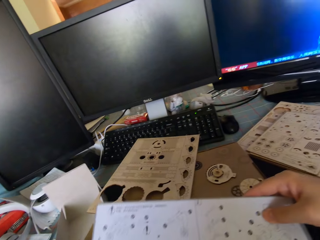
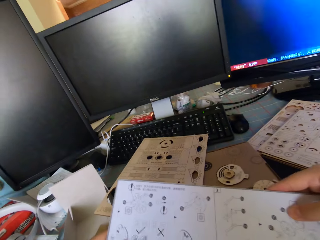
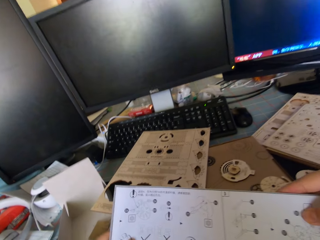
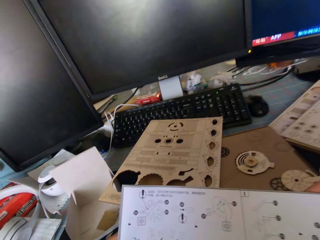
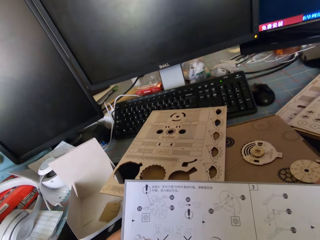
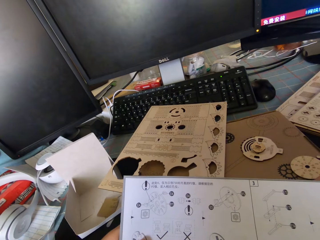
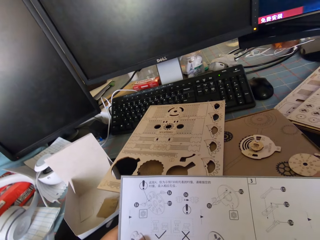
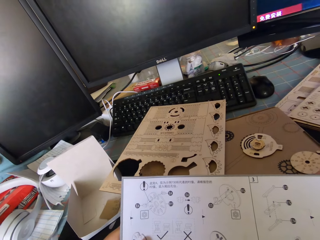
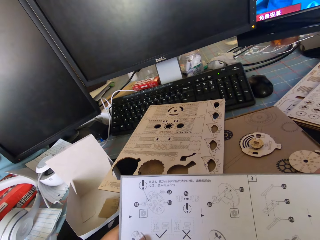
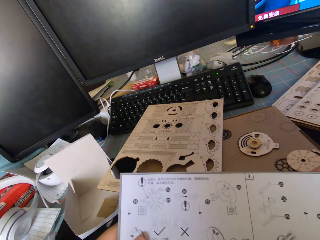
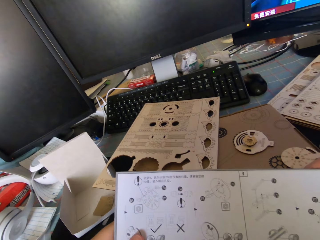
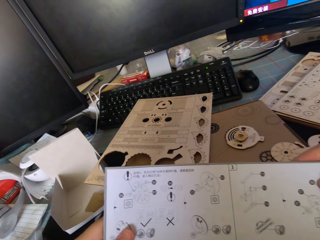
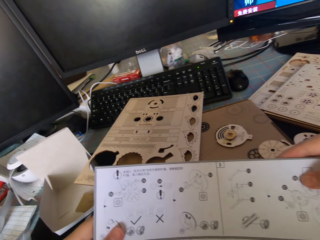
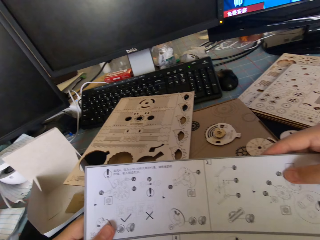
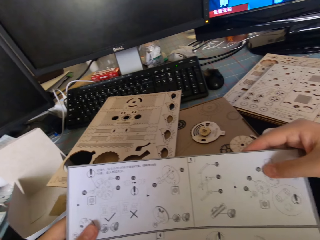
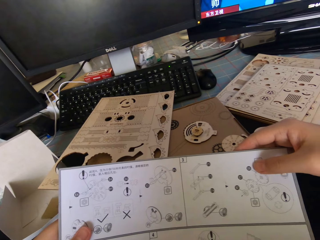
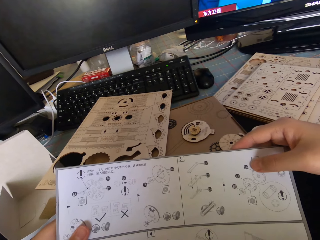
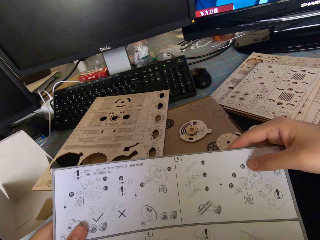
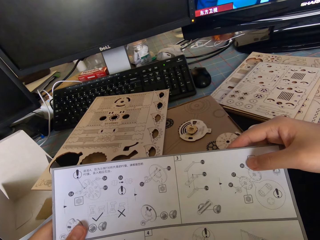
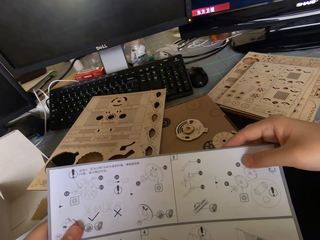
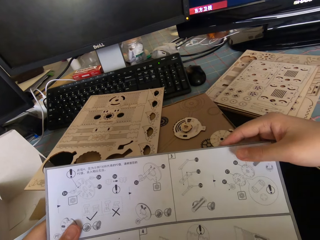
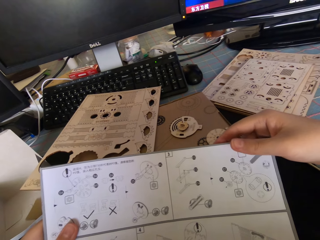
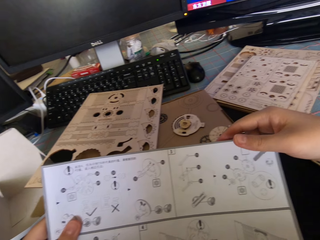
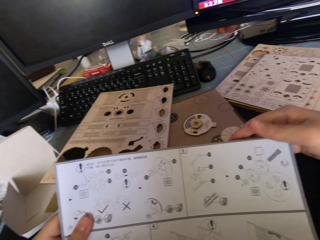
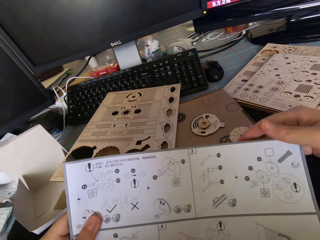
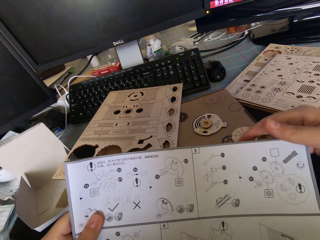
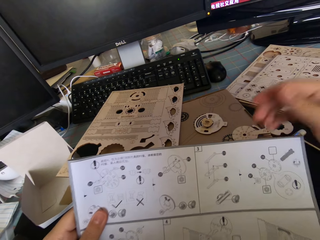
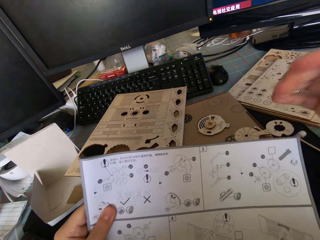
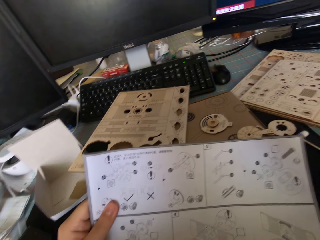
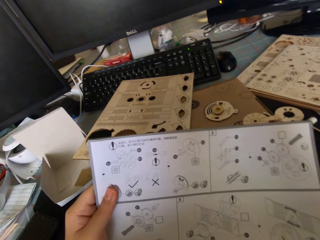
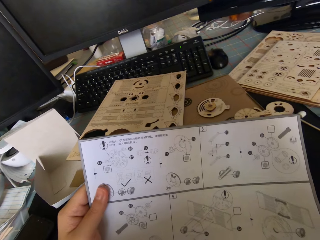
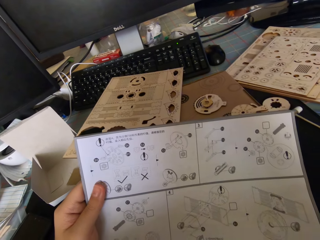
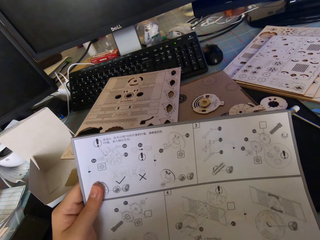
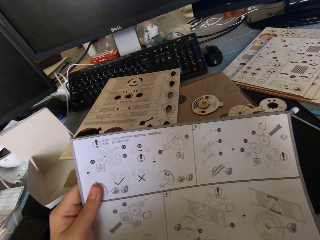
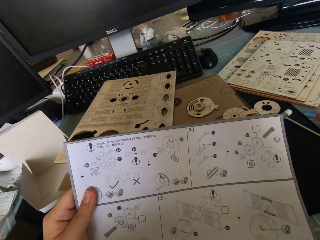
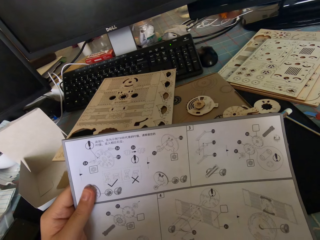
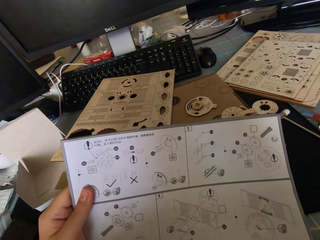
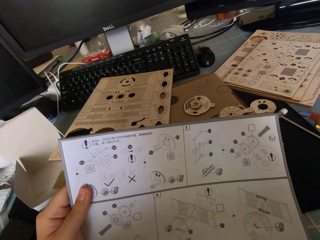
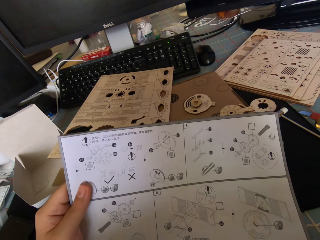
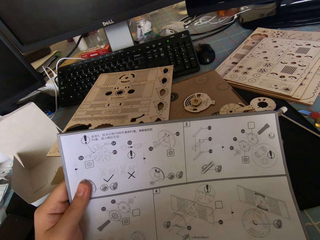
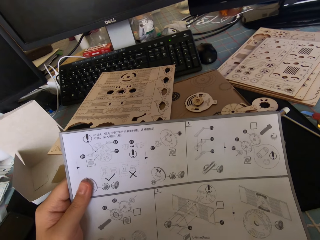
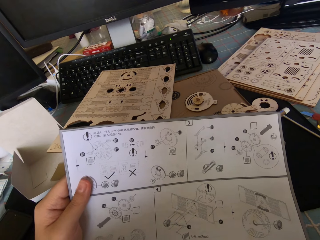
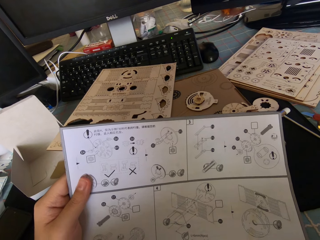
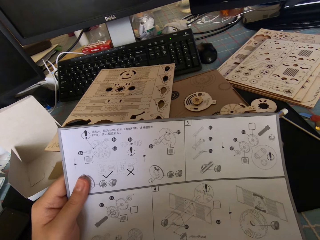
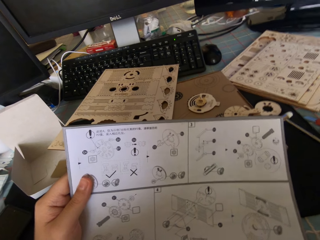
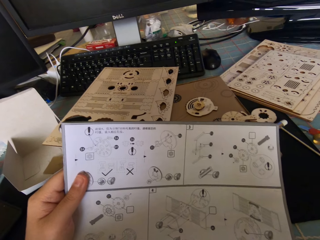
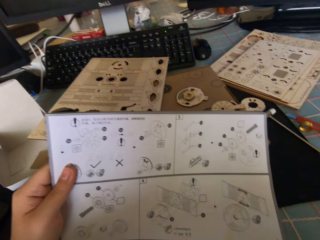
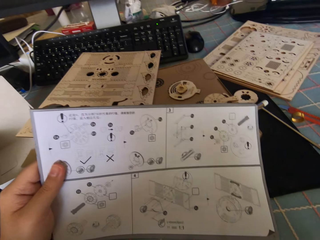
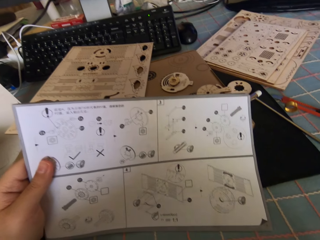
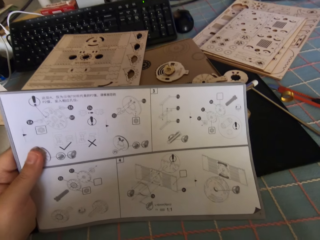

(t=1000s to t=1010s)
The camera wearer holds an instruction manual with the right hand. They move the hand away from the manual.

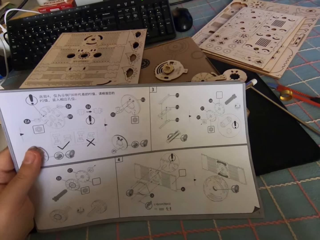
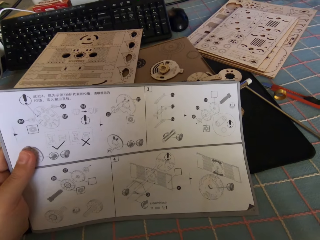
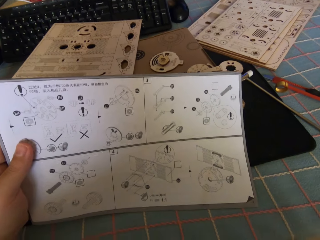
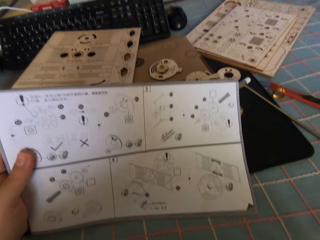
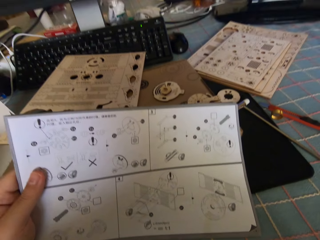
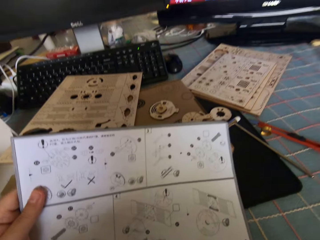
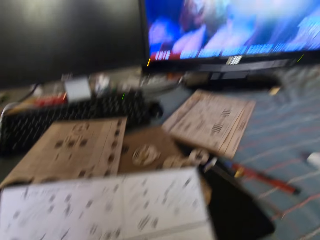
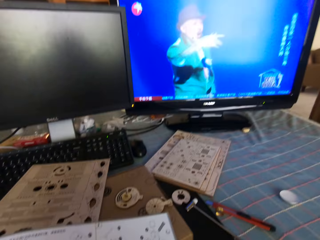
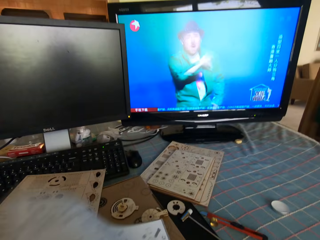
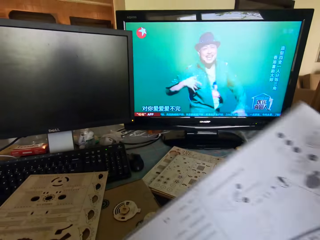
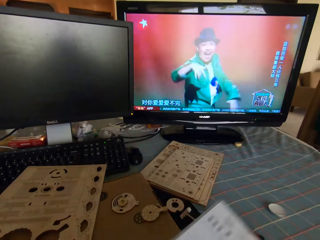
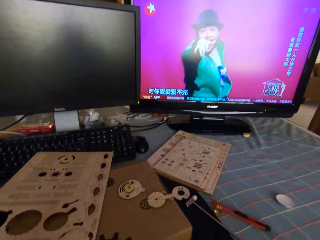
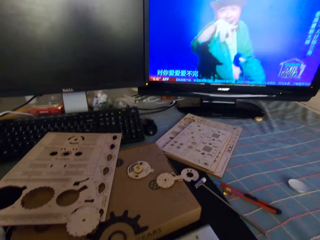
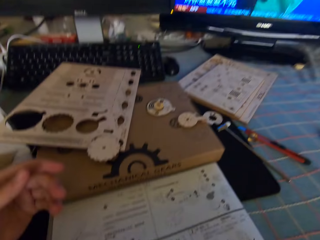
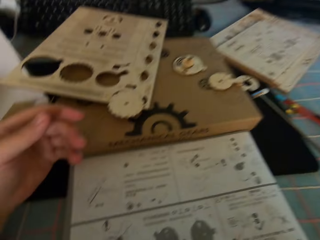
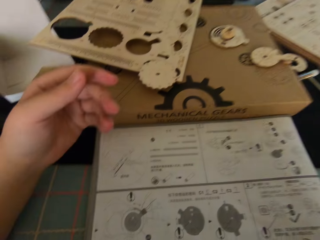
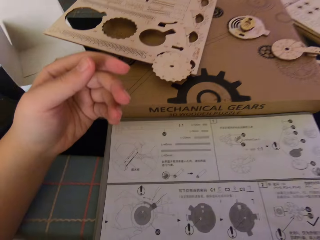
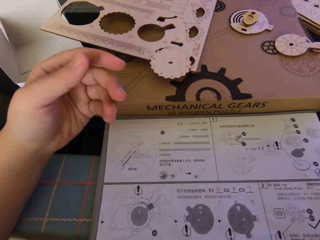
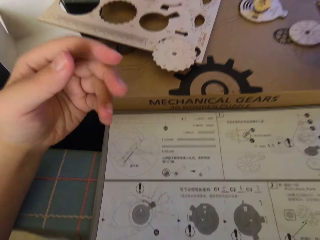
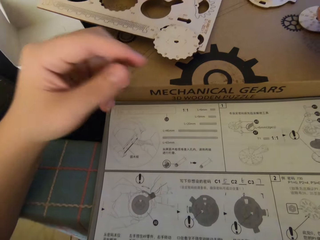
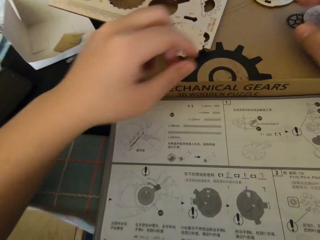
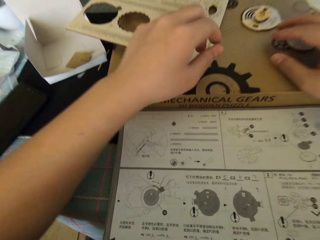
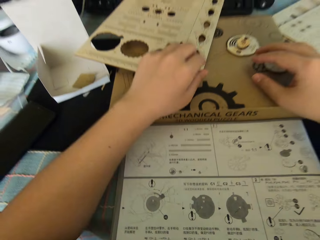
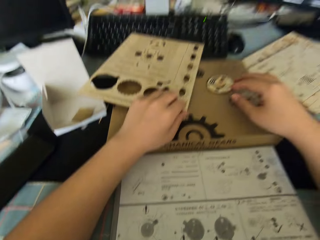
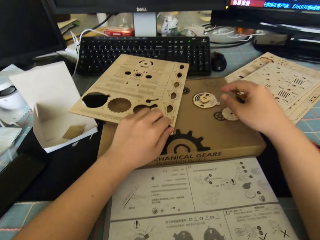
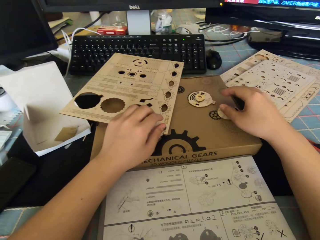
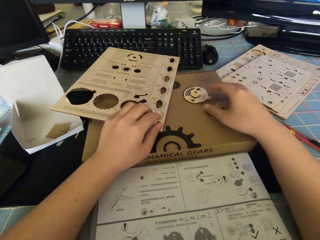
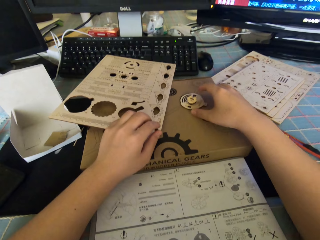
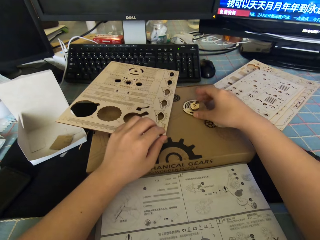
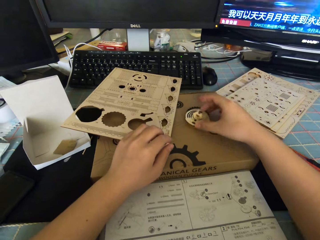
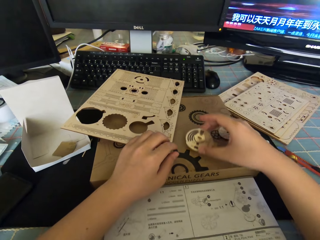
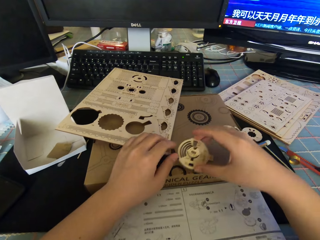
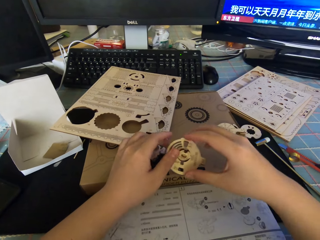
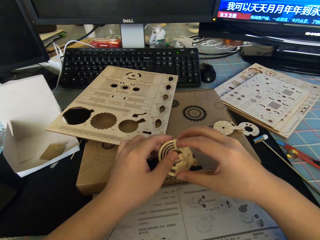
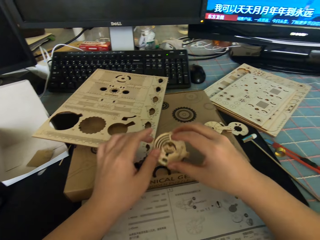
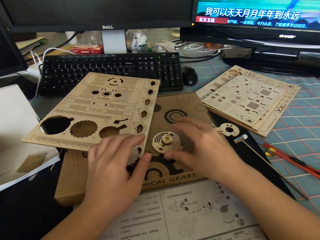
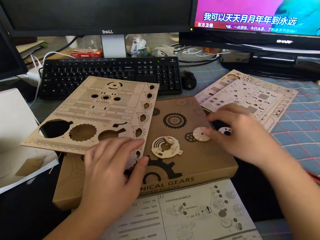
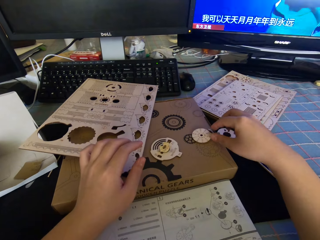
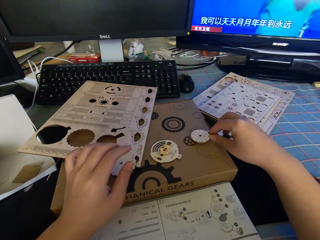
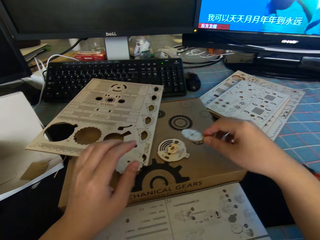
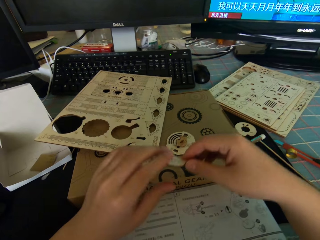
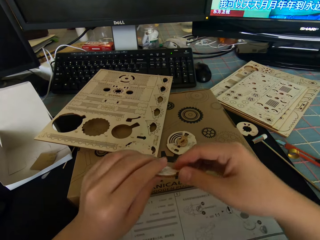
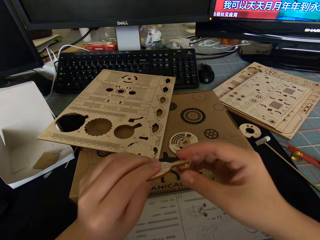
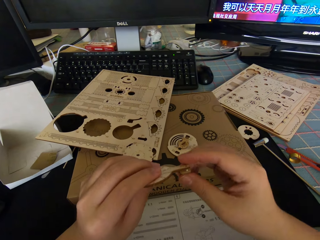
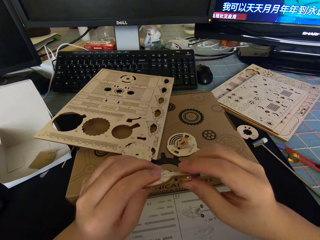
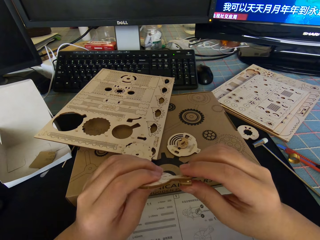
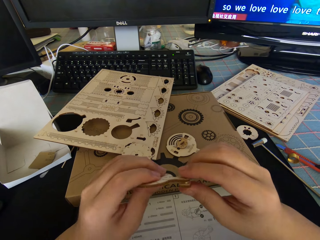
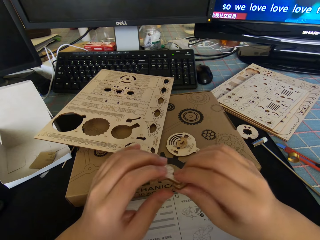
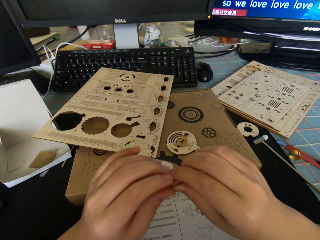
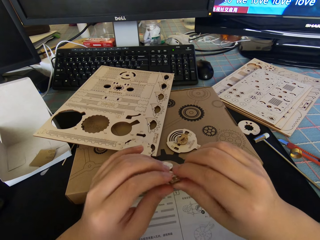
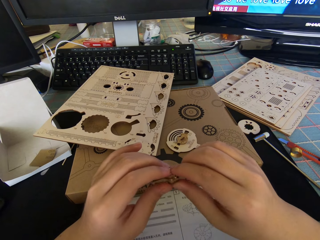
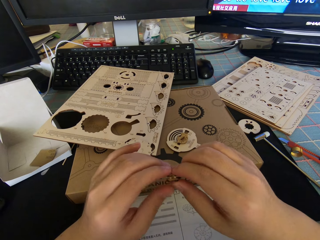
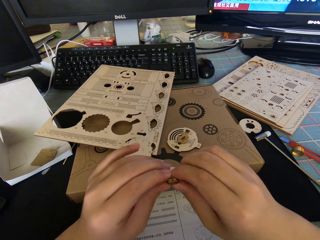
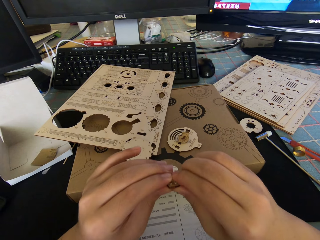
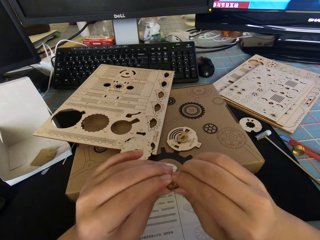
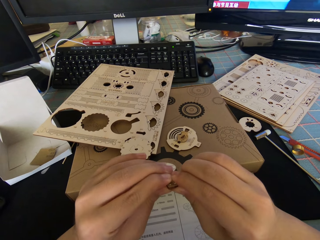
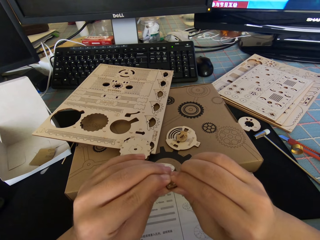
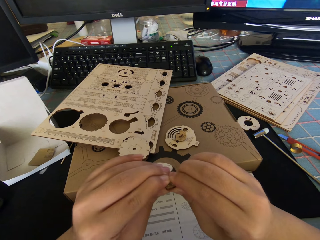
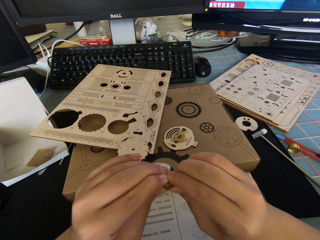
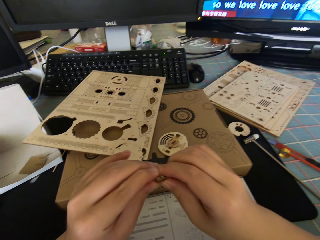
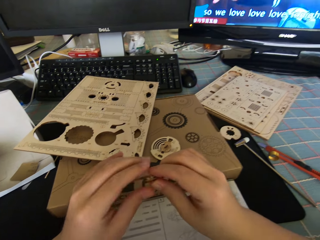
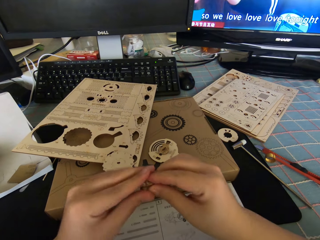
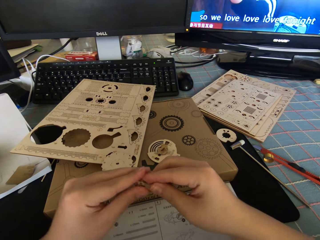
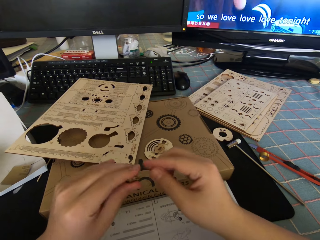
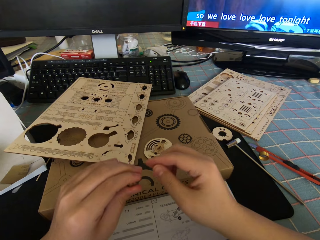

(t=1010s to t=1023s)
The camera wearer drops the instruction manual on the desk. They move the left hand. They rest the hand on the wooden board with pre-cut parts. They move the right hand. They pick up the round wooden piece with the small wooden pieces from the box. They hold the gear part with the other hand. They move the gear parts away. They drop the round wooden piece with the small wooden pieces on the box. They pick up the other round wooden piece from the box with the other hand. They hold the gear part with the left hand. They remove the hand from the gear part. They fix the gear parts with both hands. They press the round wooden piece with both hands.
